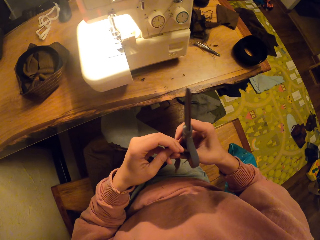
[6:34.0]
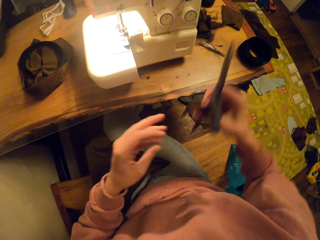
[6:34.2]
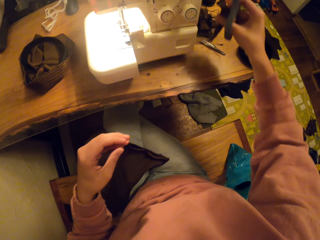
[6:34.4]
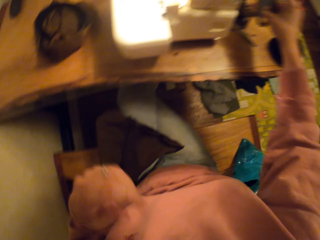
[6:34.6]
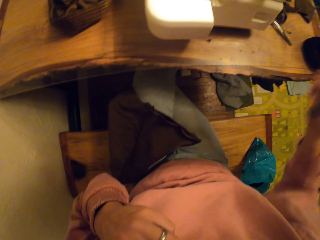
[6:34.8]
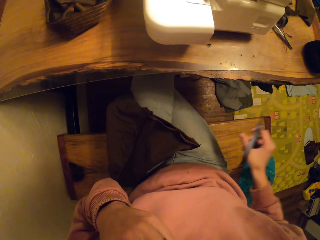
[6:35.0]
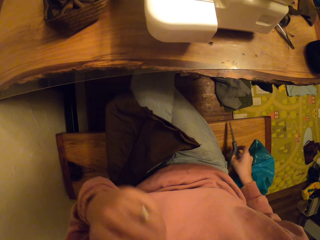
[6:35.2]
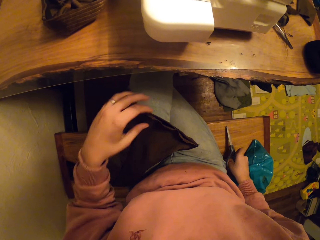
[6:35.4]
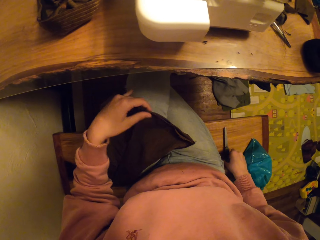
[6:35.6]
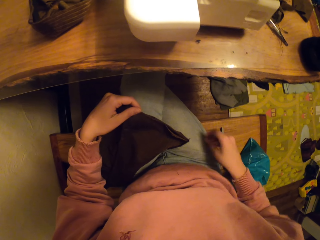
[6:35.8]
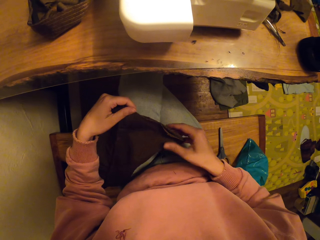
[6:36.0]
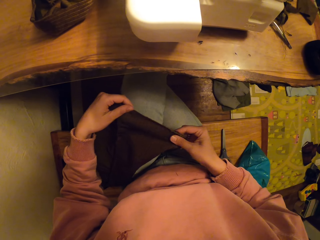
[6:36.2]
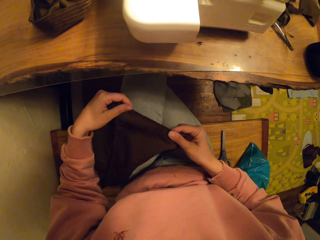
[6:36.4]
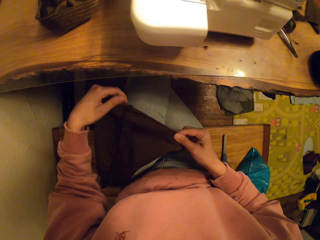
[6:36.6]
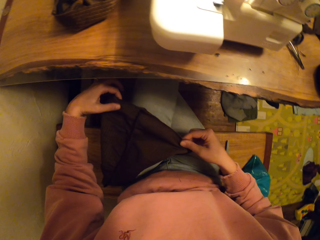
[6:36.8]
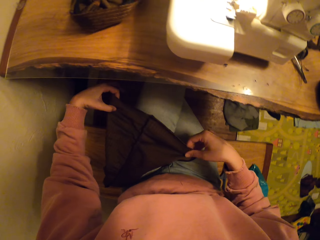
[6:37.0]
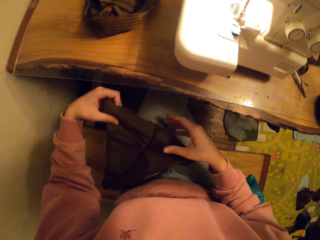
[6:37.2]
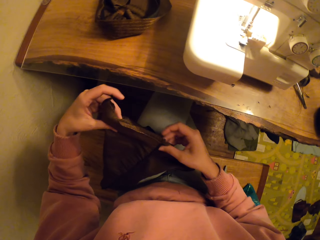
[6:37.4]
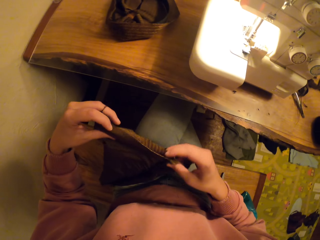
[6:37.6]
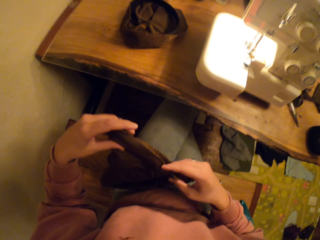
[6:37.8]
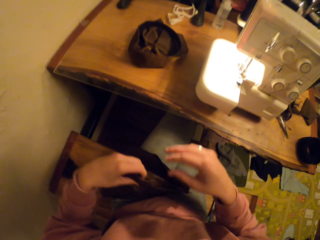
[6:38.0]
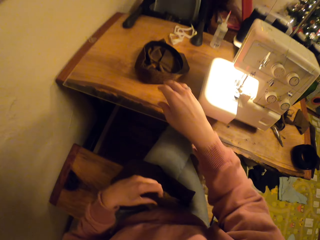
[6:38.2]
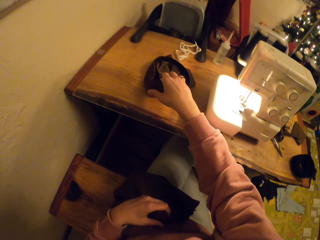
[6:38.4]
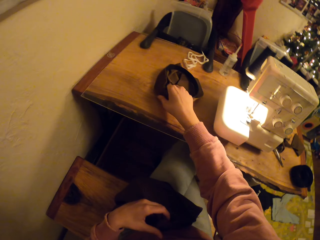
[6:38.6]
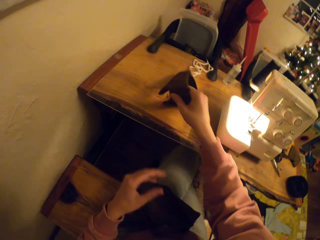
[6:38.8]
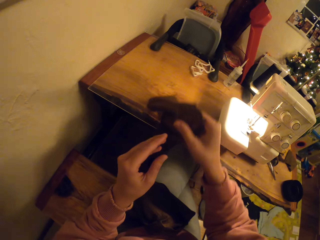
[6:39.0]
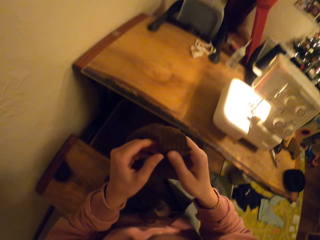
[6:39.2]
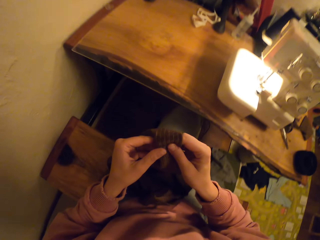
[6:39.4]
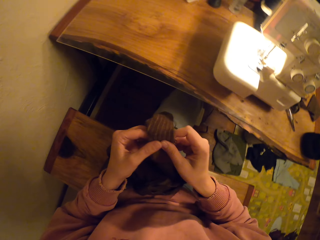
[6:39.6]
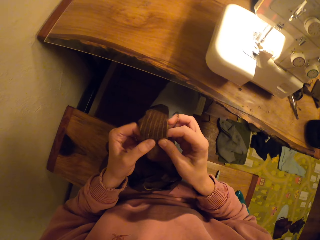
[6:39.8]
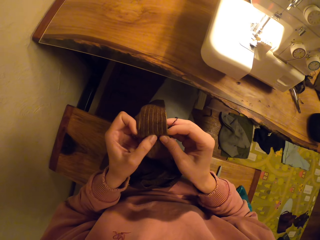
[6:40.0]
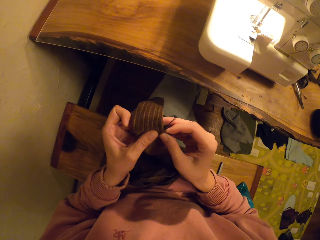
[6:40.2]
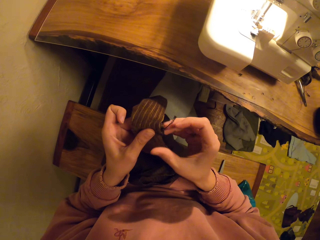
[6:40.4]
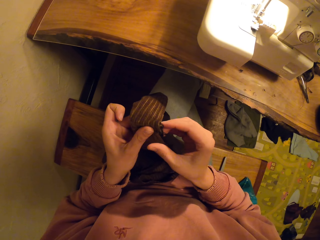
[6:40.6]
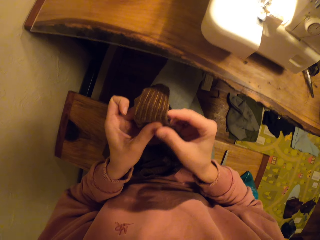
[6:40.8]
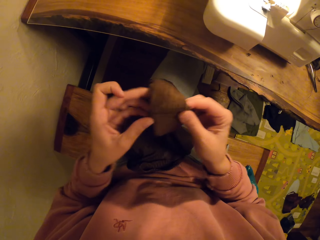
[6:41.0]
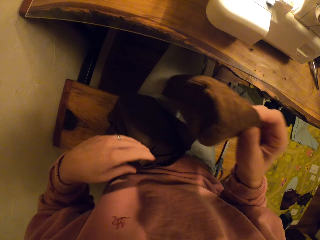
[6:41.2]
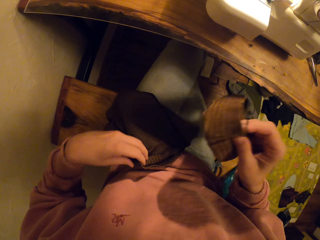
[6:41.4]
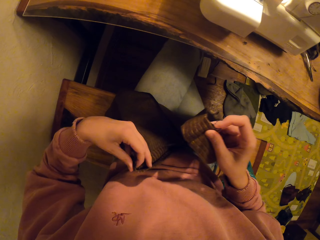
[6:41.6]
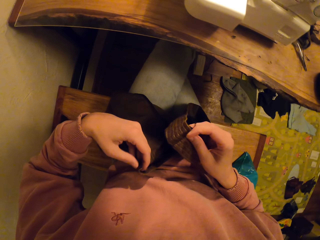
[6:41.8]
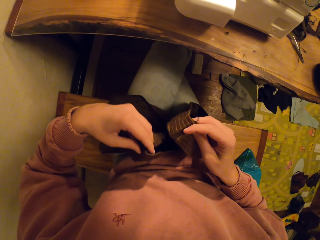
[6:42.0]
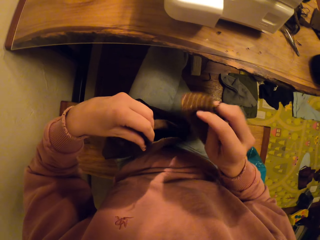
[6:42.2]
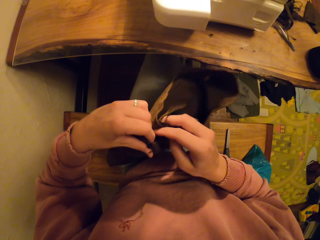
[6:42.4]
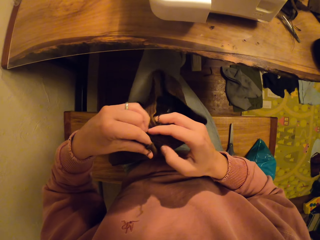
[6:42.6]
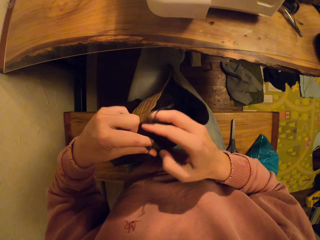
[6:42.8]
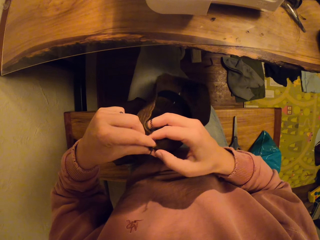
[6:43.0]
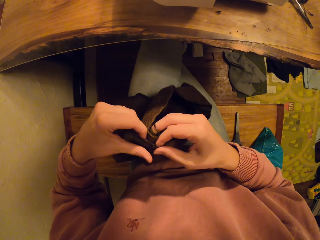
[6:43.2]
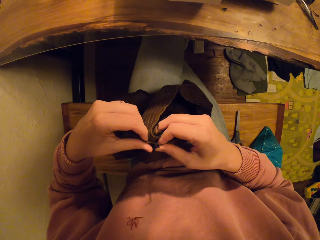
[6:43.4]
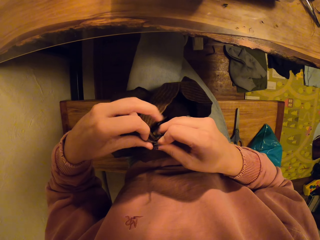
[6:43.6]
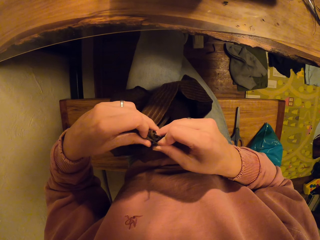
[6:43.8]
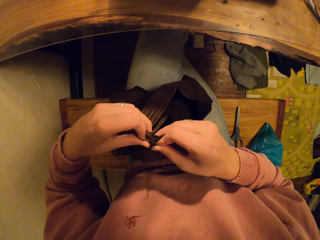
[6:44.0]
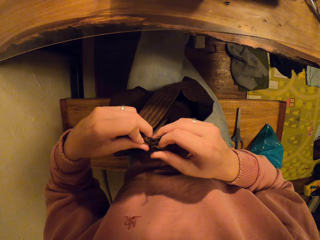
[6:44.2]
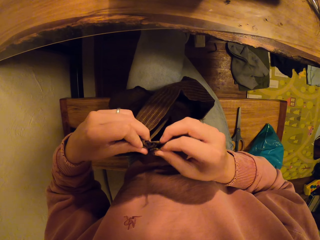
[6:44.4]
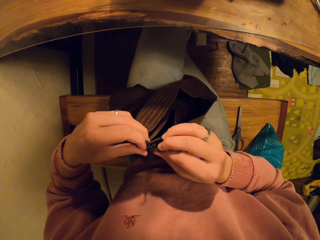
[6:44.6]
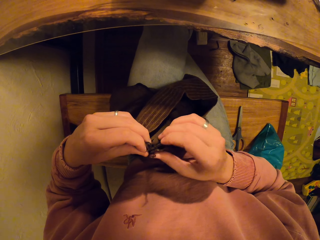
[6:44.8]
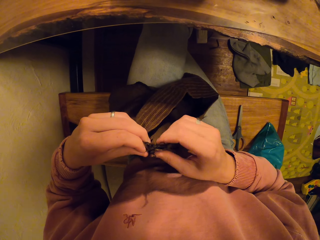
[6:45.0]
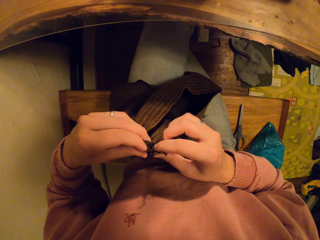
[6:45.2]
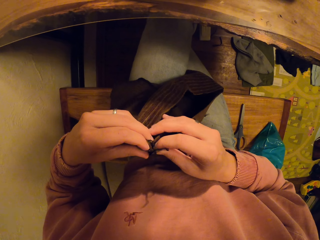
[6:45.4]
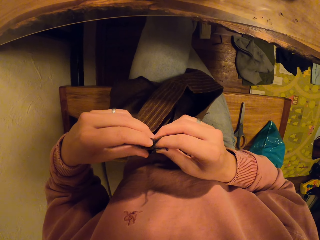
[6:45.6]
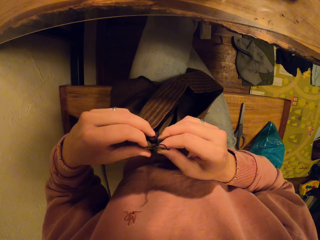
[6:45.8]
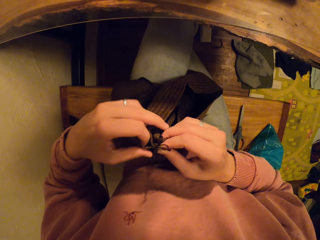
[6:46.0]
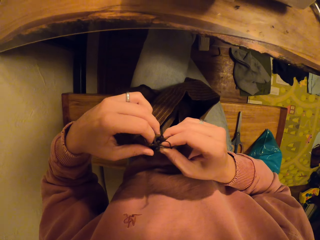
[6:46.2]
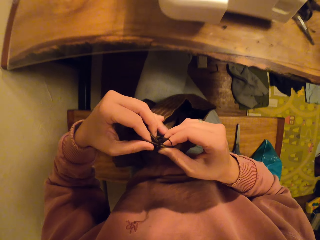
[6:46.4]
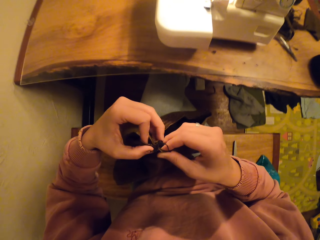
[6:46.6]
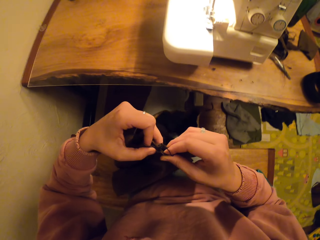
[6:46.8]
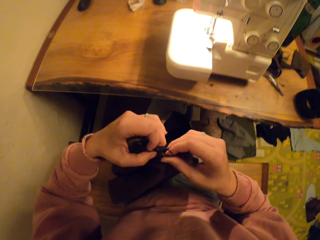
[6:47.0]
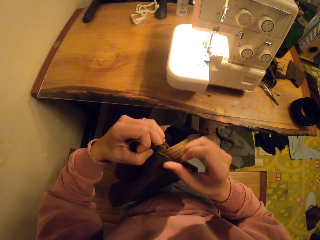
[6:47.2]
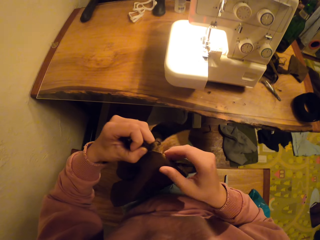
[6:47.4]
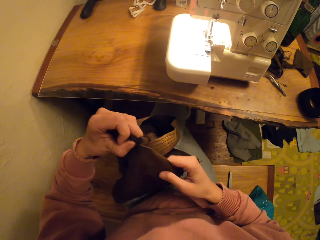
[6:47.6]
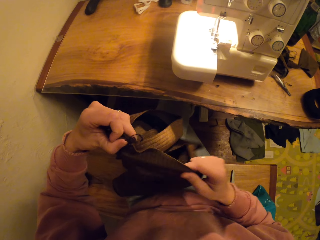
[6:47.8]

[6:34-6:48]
The camera wearer puts the pieces of cloth on the table. They put the scissors on the bench. They pick up a fabric from the table. They fix the cloth using the hands. They join two fabrics together.

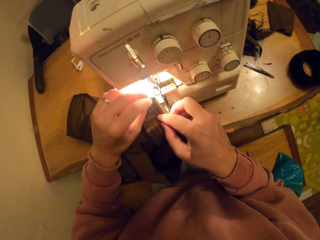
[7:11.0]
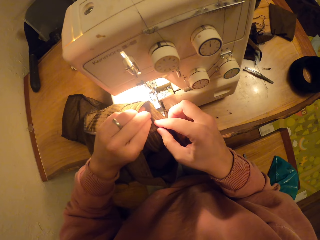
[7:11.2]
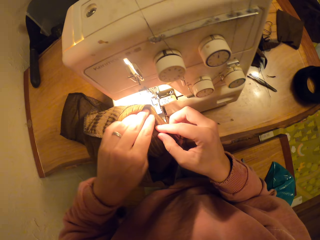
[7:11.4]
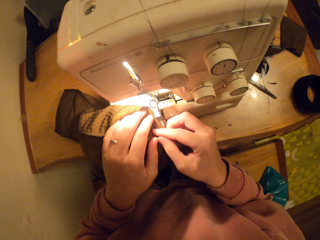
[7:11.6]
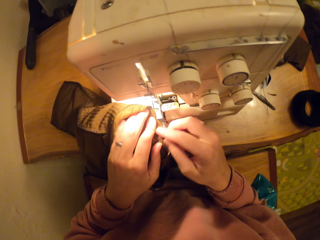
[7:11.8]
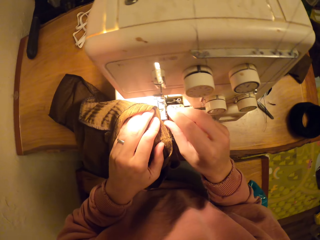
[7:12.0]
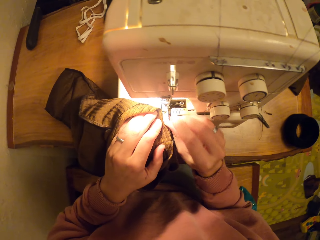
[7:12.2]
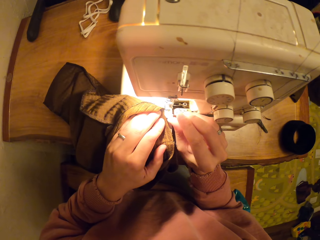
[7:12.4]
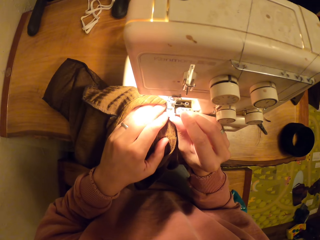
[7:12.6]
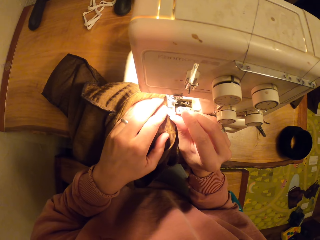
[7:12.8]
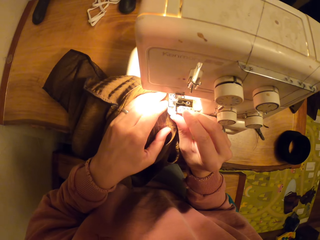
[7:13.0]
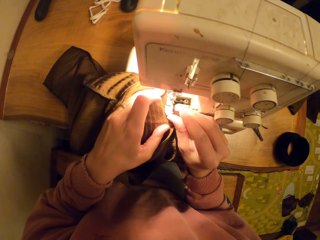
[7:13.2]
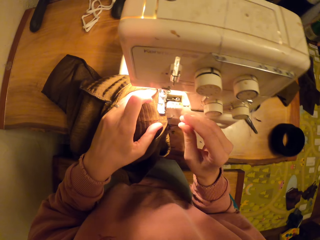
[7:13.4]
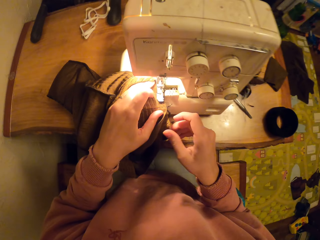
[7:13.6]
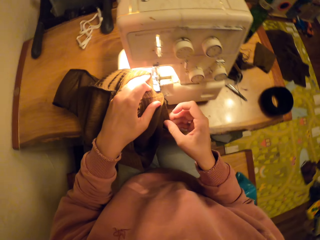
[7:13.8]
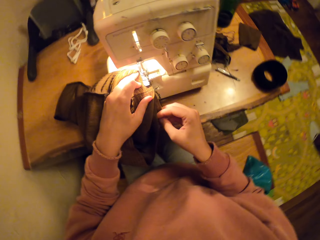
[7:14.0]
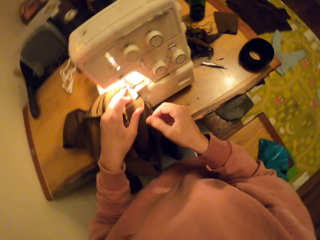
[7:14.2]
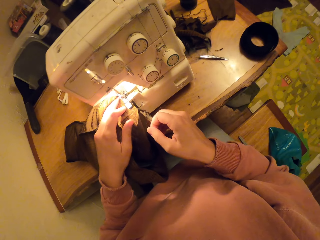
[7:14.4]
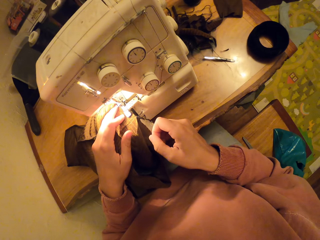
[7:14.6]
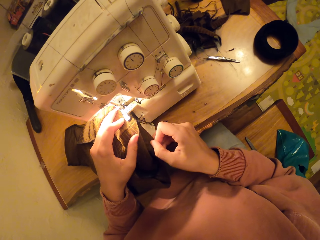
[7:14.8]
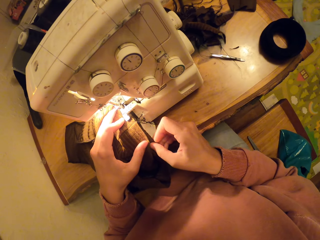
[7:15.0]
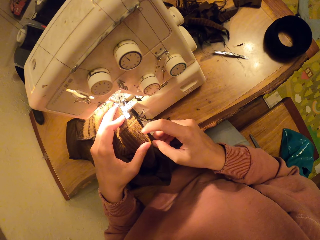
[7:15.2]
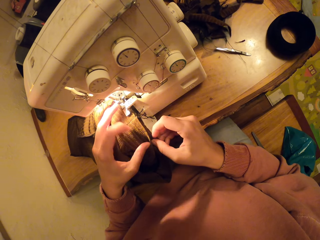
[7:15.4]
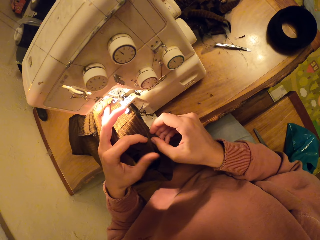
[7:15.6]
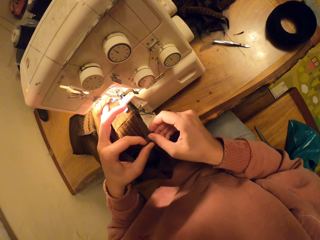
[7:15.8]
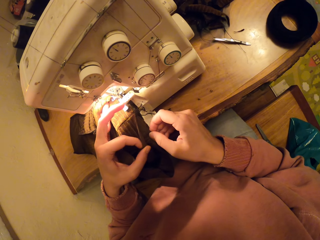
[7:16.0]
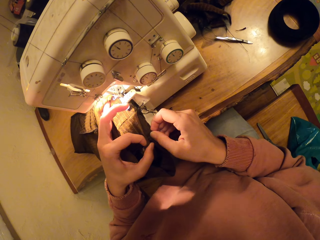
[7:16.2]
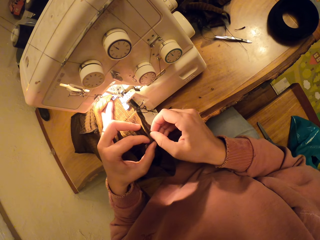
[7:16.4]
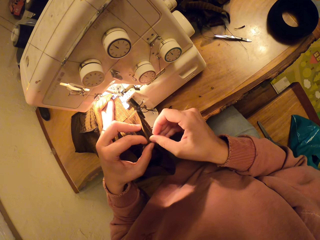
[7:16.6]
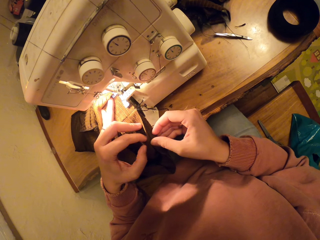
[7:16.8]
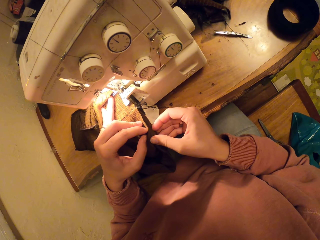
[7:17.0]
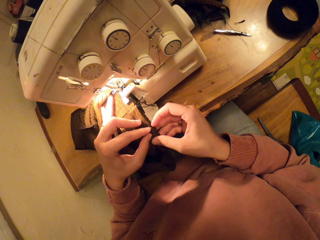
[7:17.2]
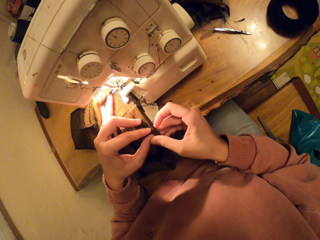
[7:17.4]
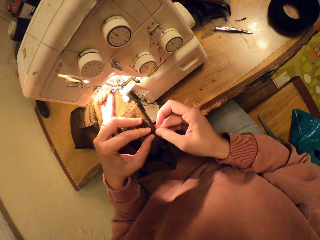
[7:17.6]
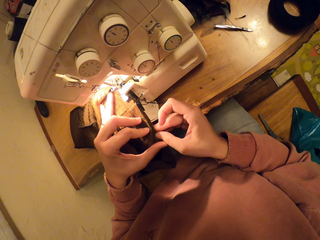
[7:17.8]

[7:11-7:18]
The camera wearer sews the cloth using the sewing machine.
